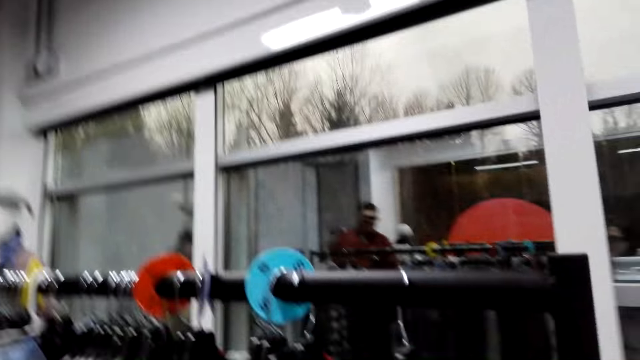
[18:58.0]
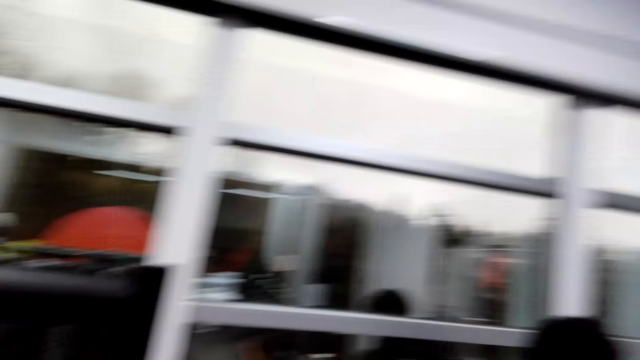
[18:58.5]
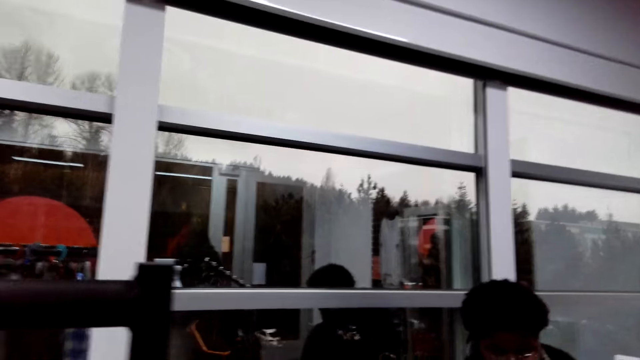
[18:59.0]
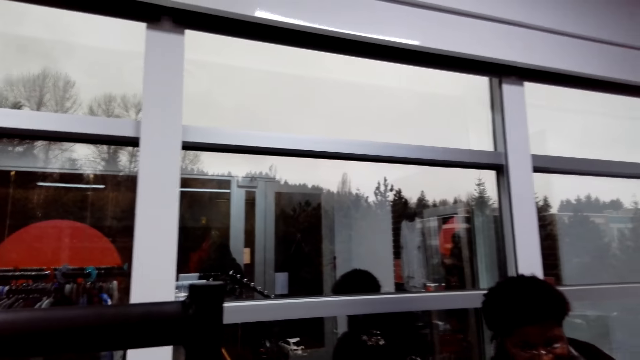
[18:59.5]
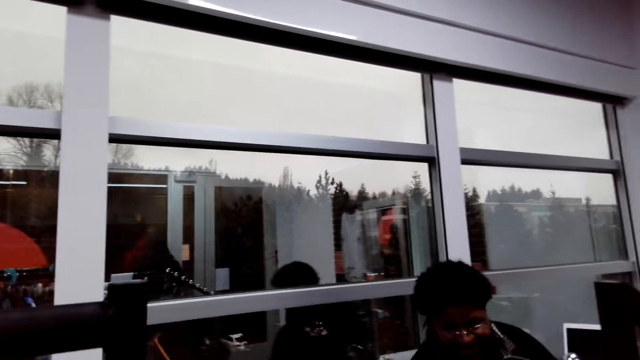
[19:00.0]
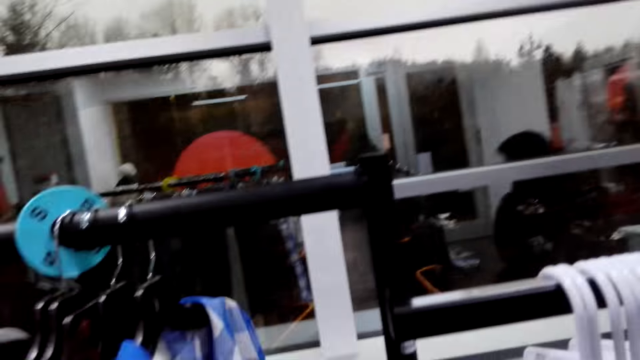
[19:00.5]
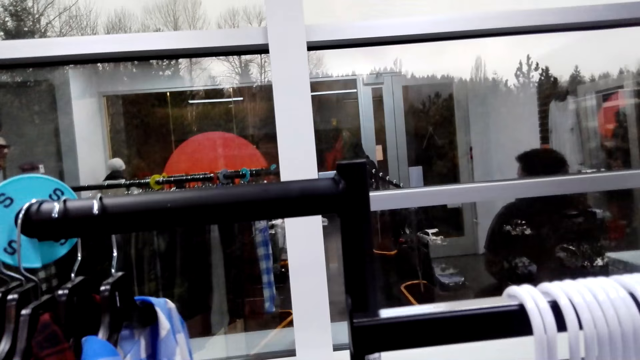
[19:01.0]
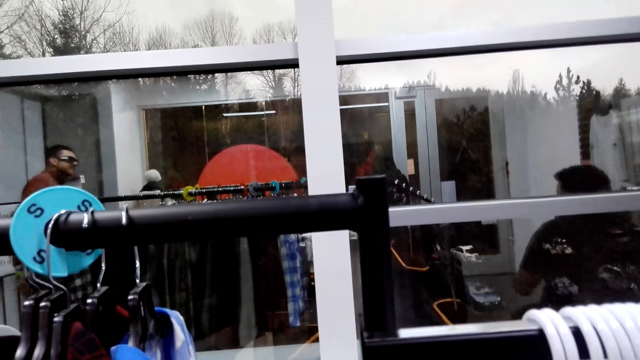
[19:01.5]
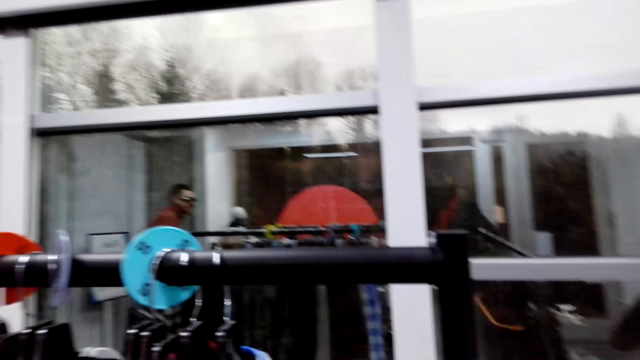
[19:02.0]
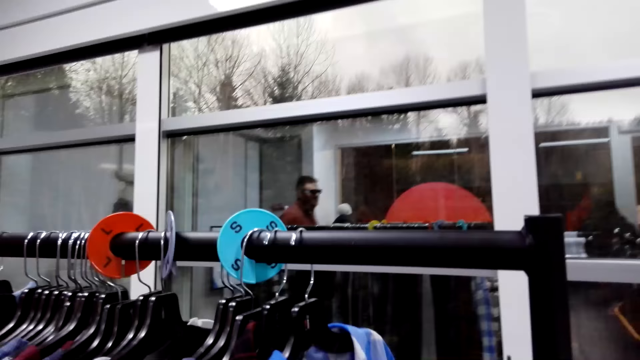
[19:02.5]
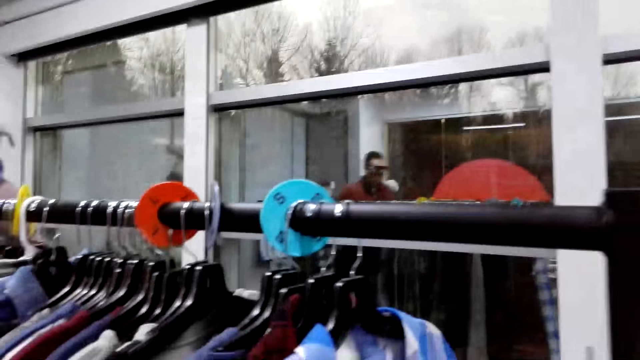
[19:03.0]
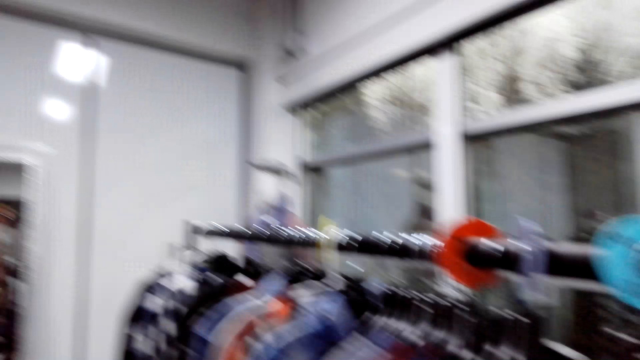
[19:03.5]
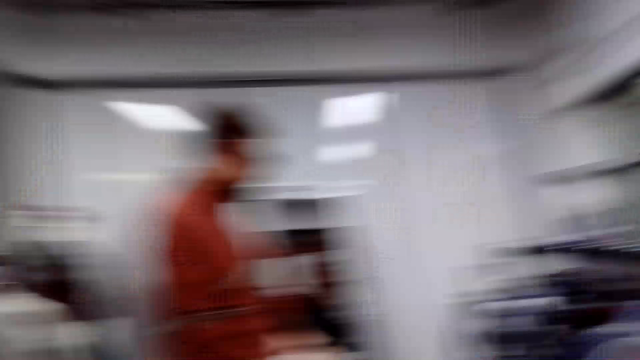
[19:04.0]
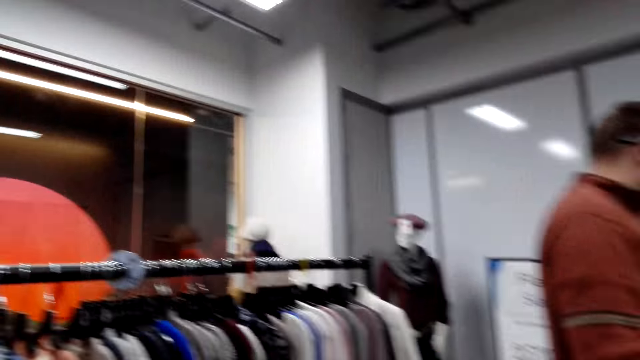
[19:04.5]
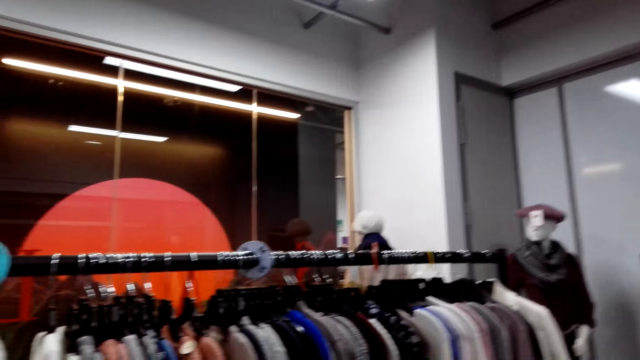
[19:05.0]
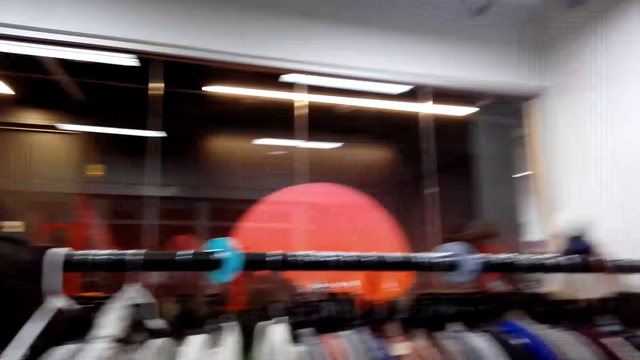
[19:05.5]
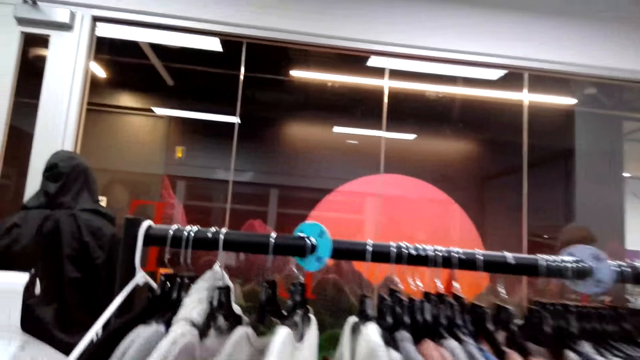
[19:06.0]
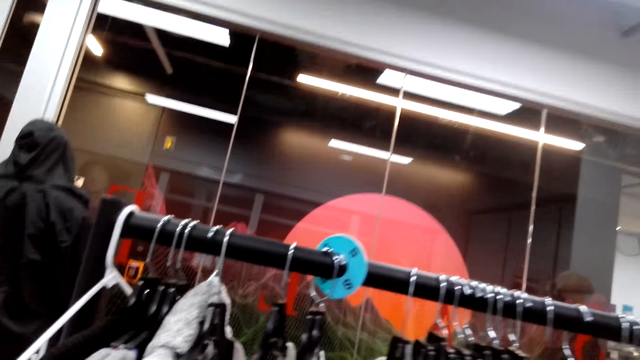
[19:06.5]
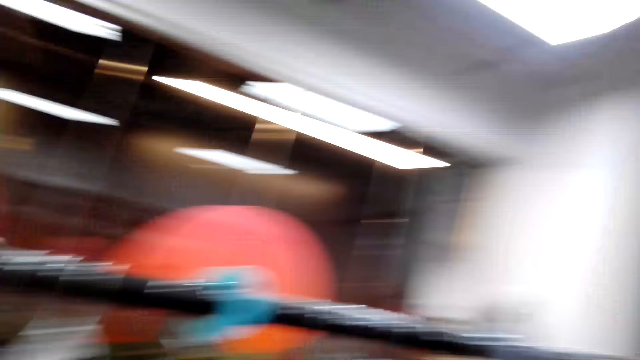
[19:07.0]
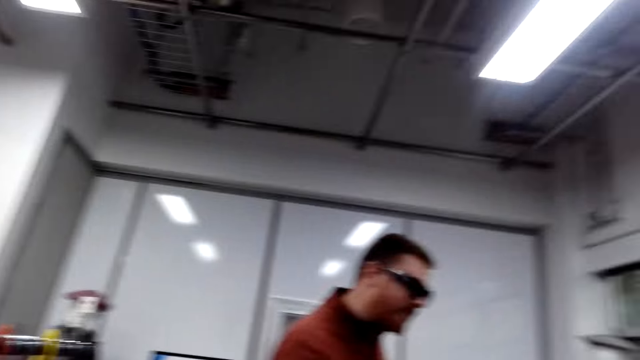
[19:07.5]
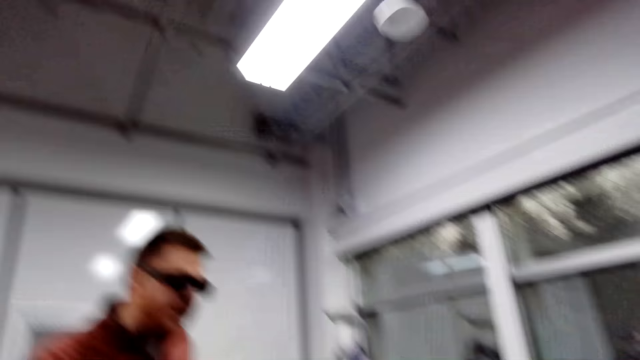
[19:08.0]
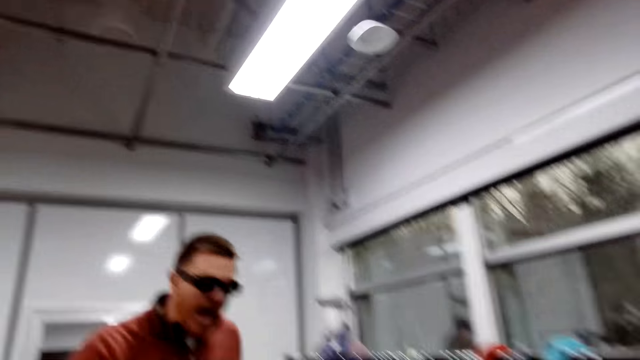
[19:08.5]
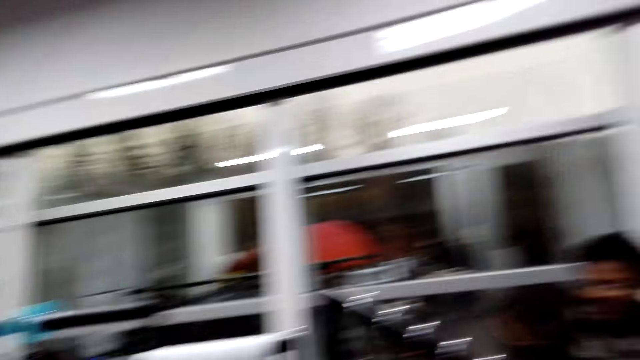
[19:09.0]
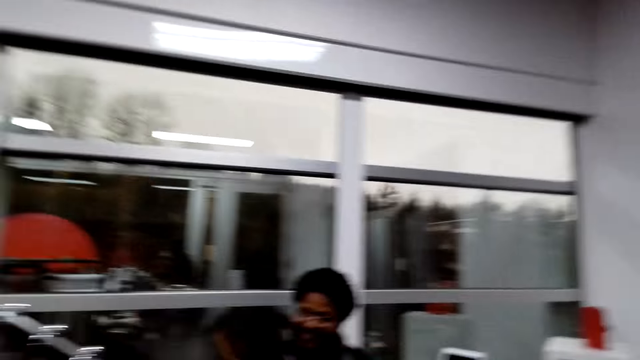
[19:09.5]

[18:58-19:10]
A man talks to the camera wearer. The camera wearer looks around the boutique. They look at the clothes.

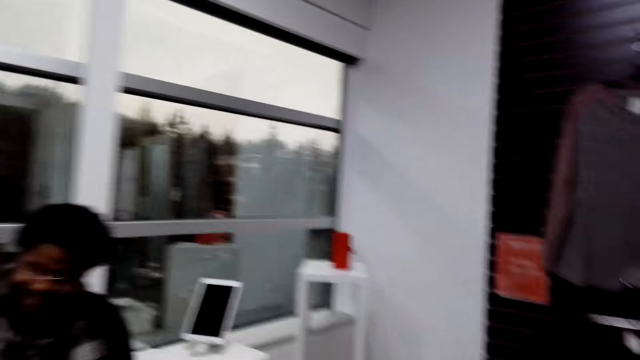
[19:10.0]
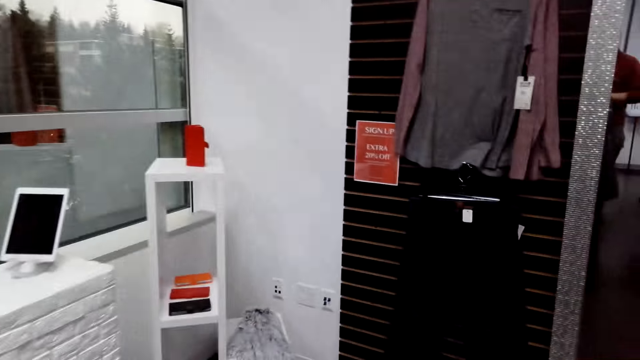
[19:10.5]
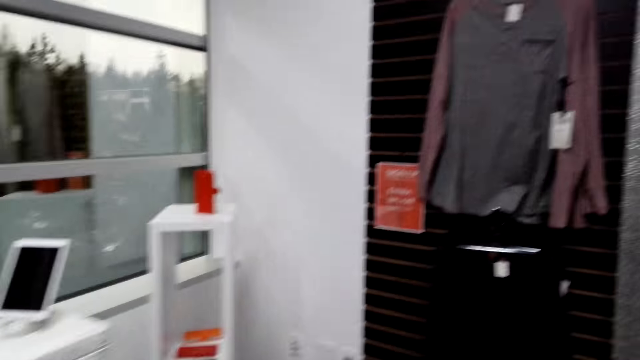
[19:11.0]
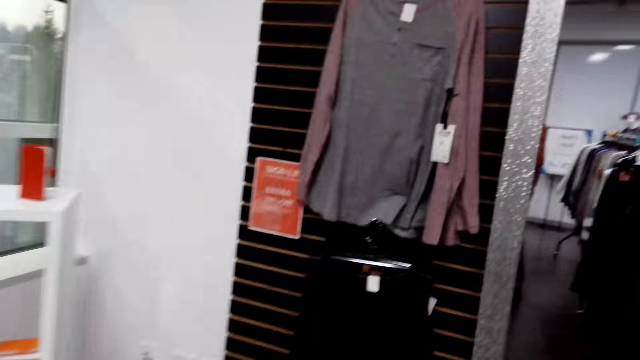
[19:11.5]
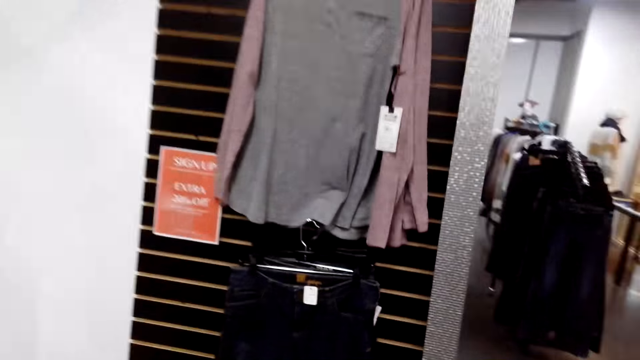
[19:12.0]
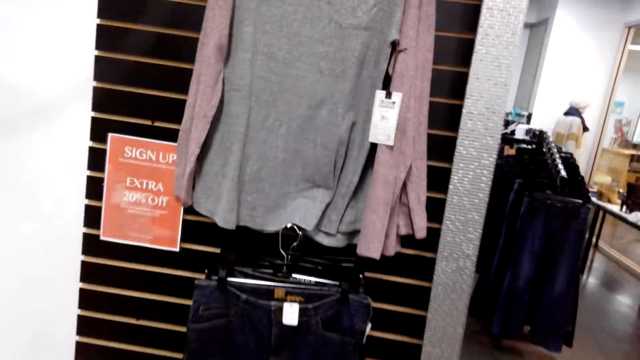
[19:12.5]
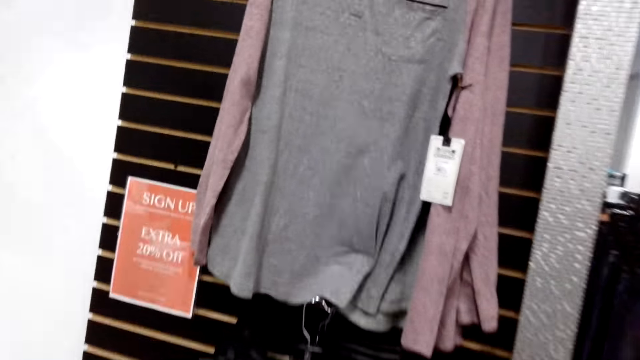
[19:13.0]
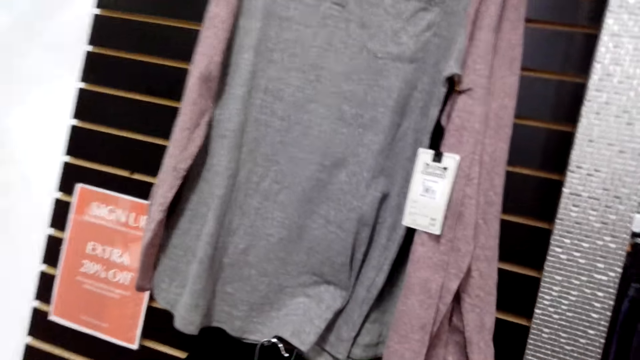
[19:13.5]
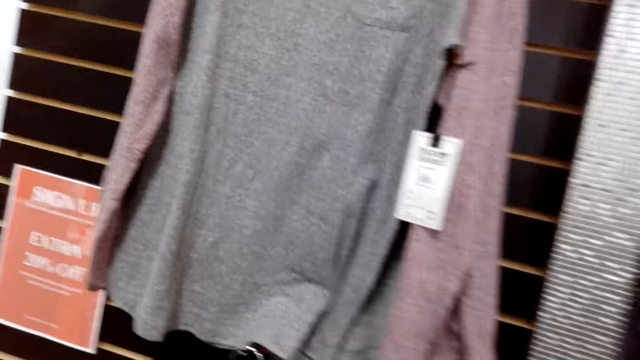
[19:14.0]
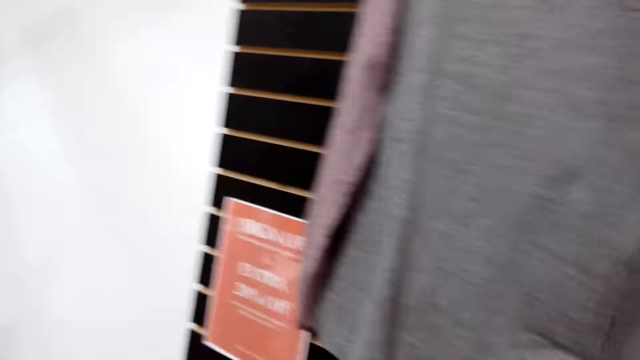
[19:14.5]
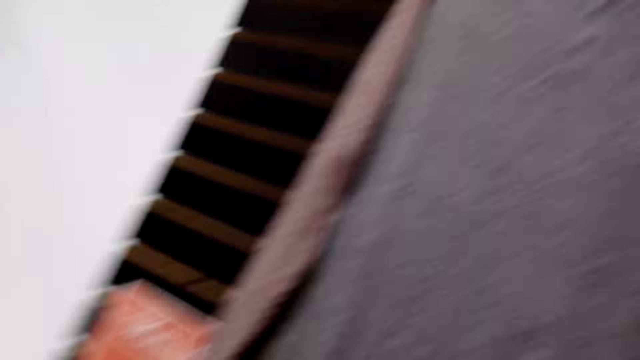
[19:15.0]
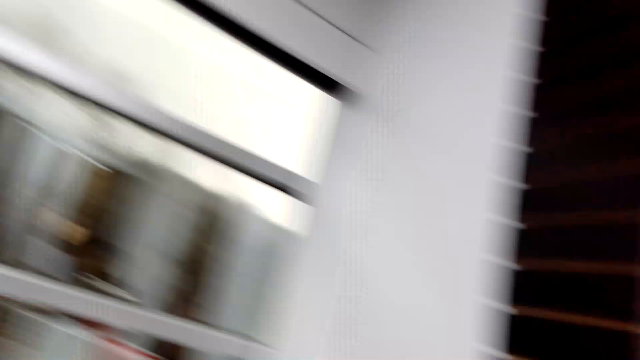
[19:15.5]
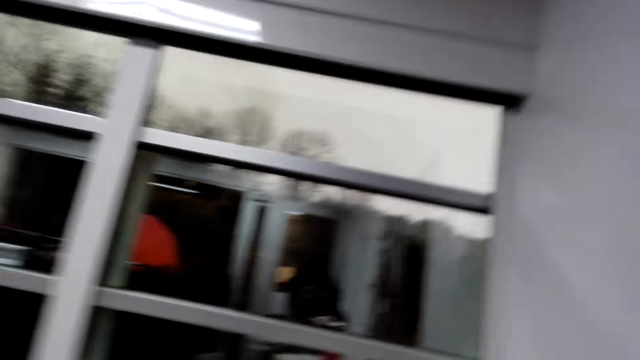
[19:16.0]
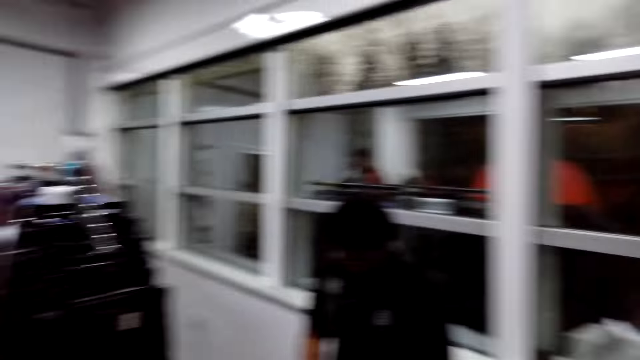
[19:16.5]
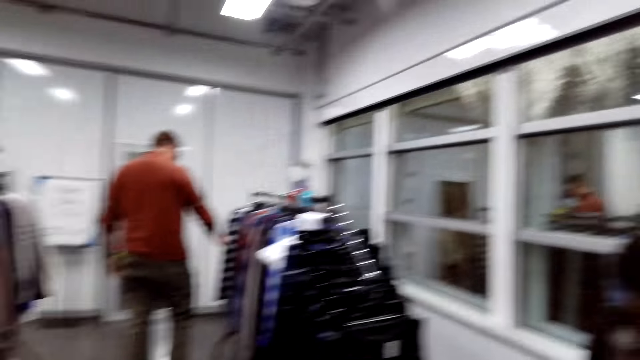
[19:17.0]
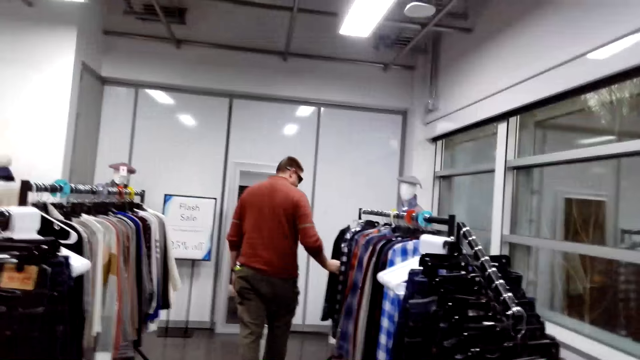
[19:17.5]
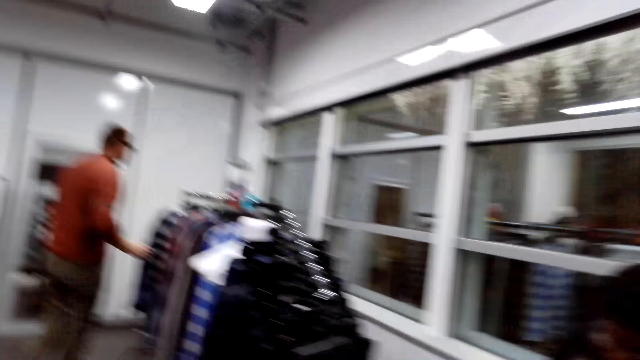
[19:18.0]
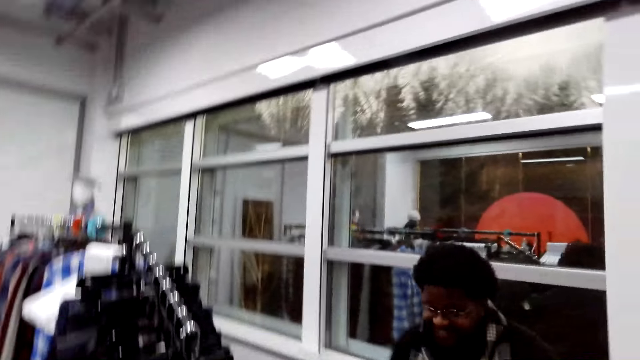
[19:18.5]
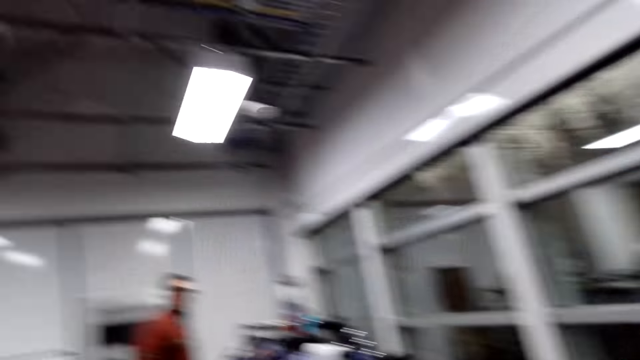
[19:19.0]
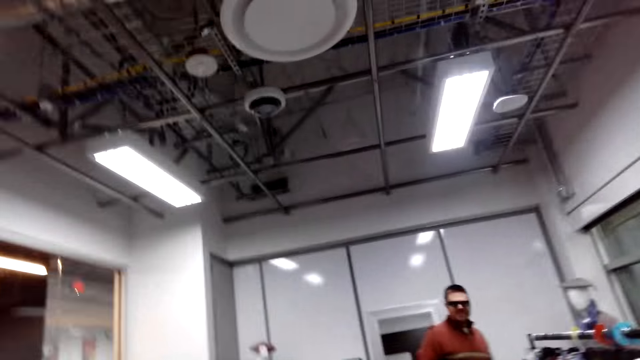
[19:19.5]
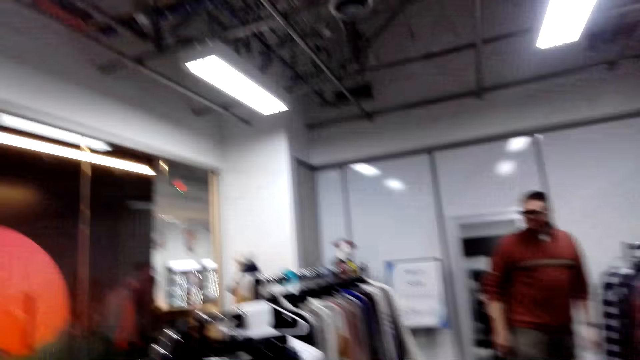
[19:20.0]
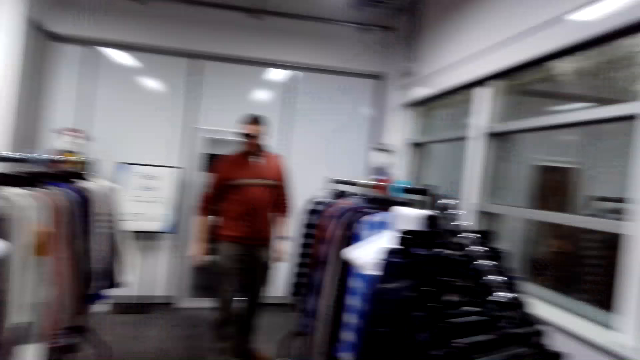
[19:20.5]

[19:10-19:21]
The camera wearer walks in the boutique. They look at the clothes.
